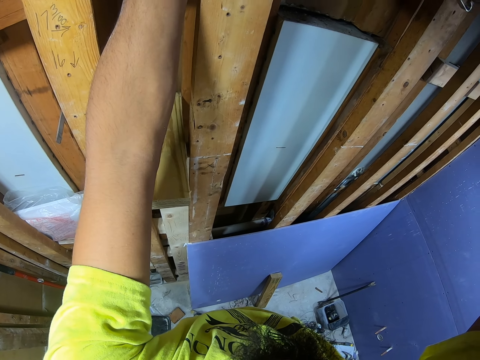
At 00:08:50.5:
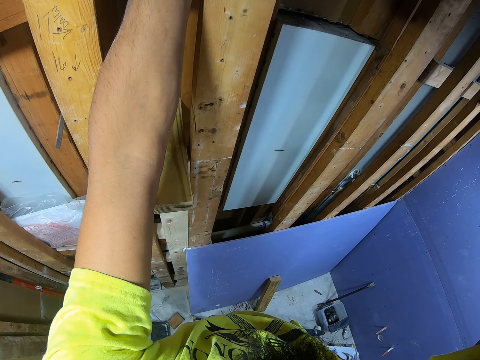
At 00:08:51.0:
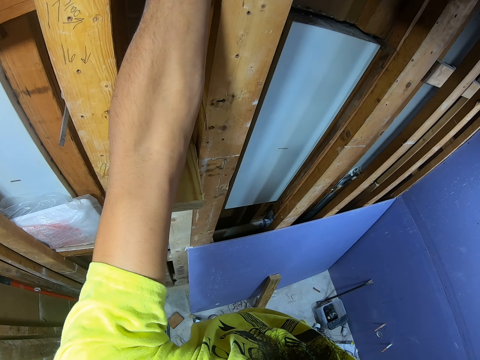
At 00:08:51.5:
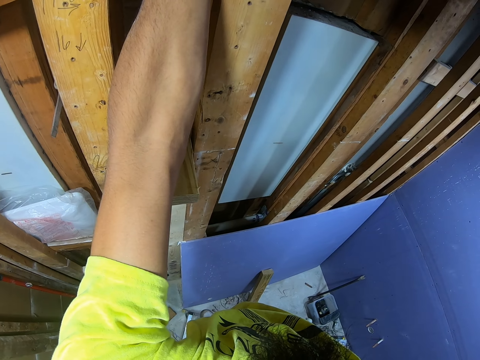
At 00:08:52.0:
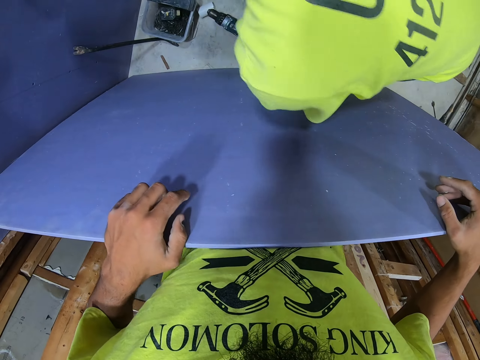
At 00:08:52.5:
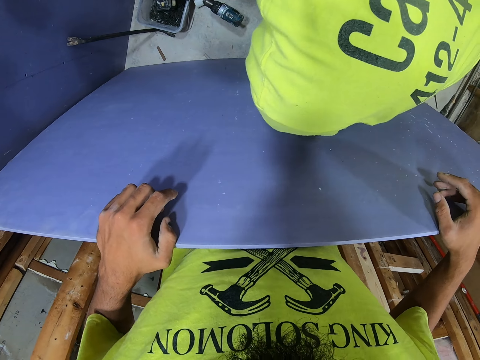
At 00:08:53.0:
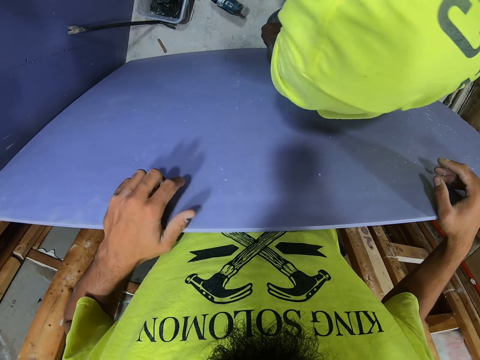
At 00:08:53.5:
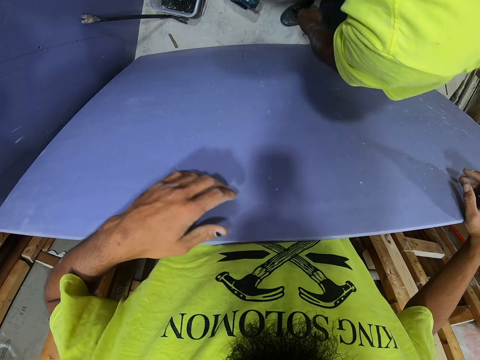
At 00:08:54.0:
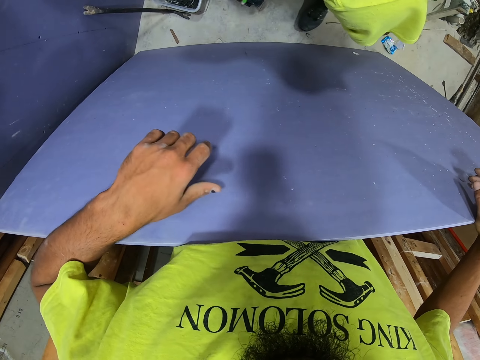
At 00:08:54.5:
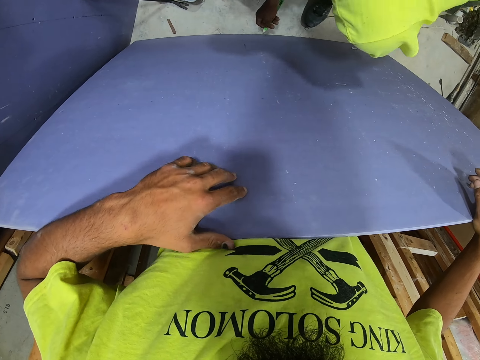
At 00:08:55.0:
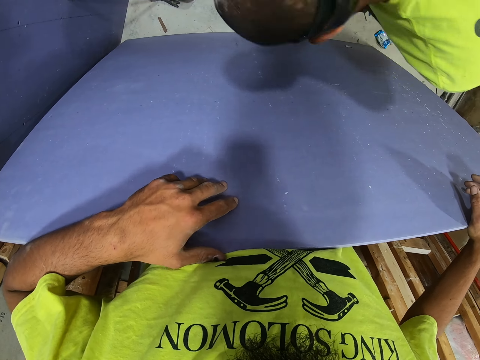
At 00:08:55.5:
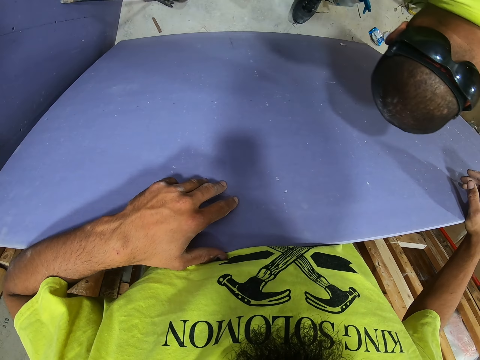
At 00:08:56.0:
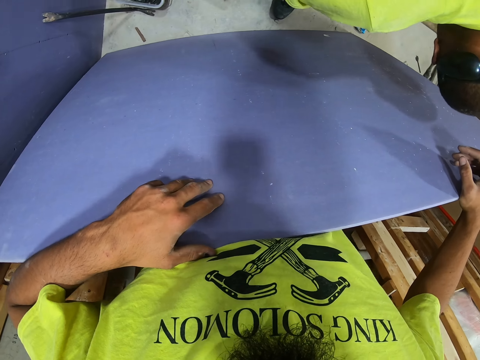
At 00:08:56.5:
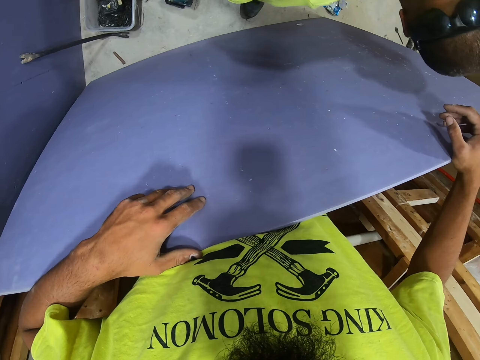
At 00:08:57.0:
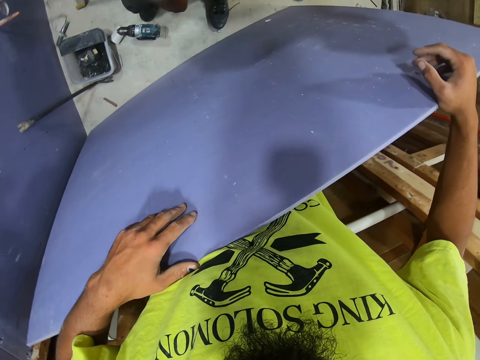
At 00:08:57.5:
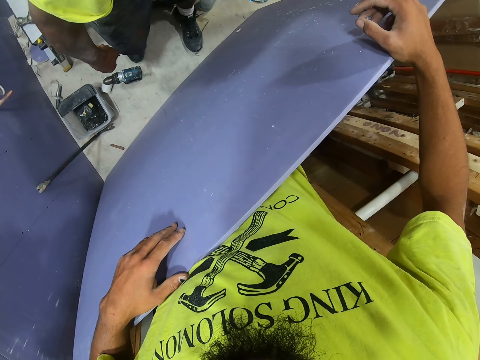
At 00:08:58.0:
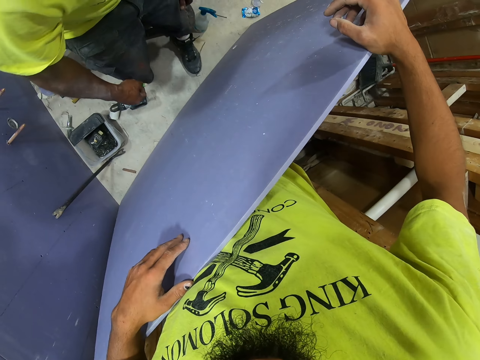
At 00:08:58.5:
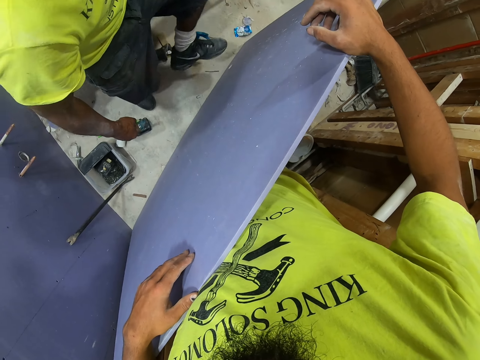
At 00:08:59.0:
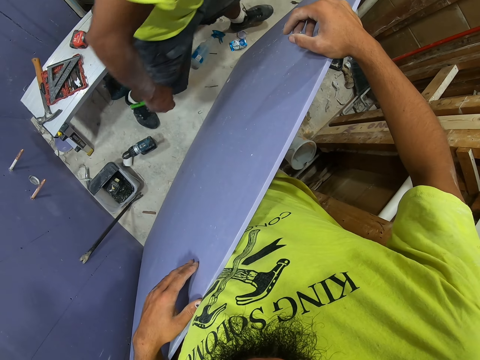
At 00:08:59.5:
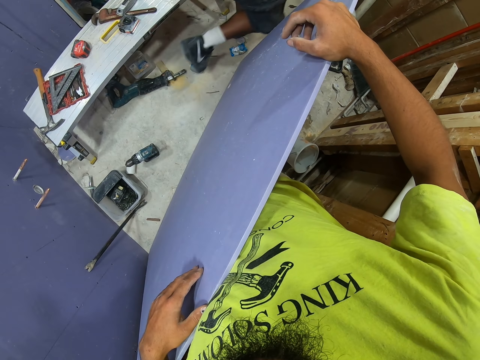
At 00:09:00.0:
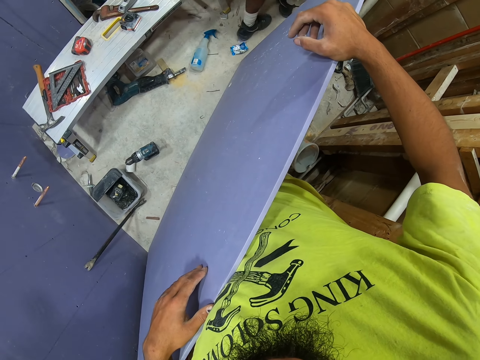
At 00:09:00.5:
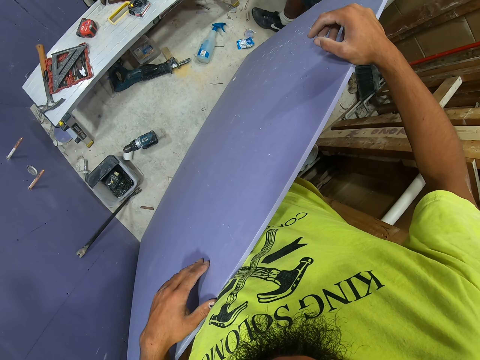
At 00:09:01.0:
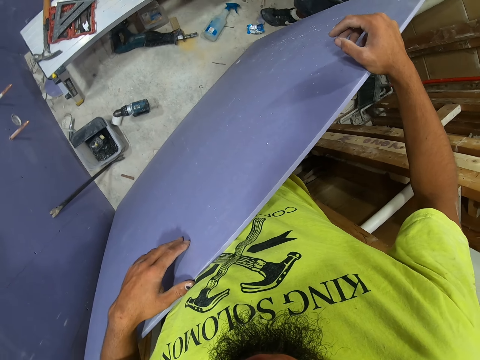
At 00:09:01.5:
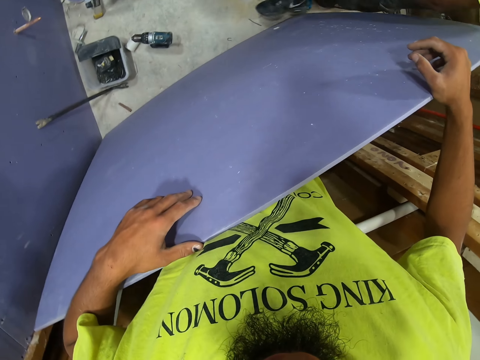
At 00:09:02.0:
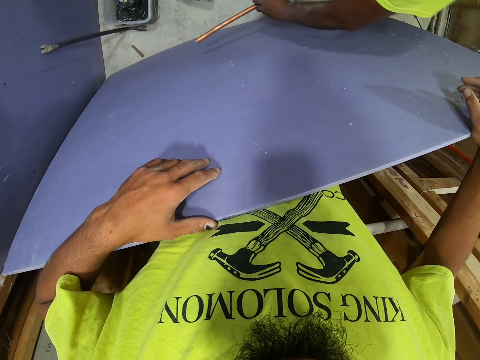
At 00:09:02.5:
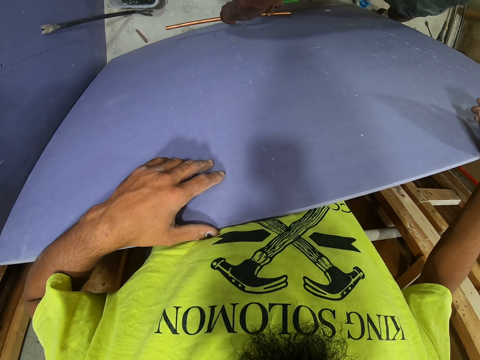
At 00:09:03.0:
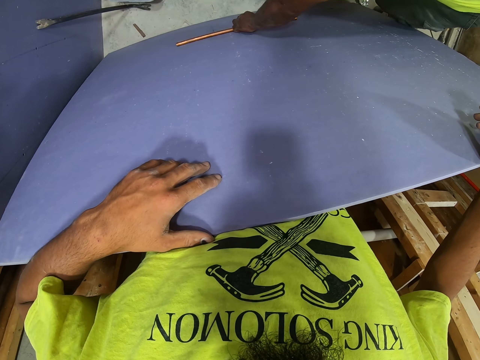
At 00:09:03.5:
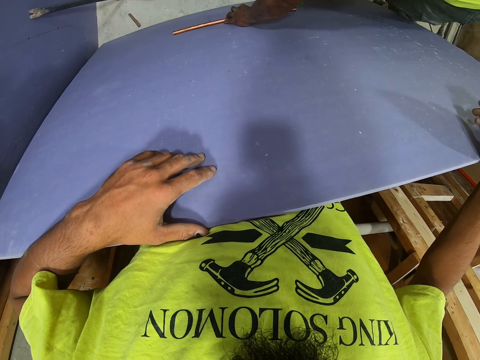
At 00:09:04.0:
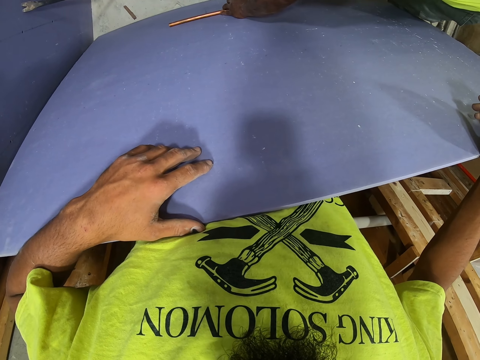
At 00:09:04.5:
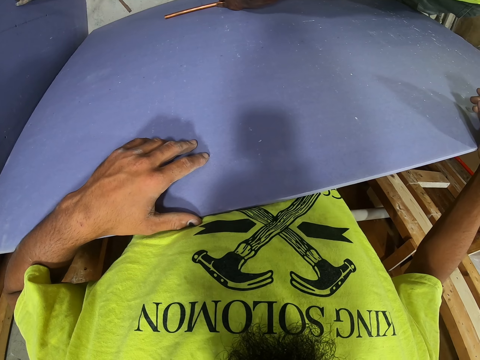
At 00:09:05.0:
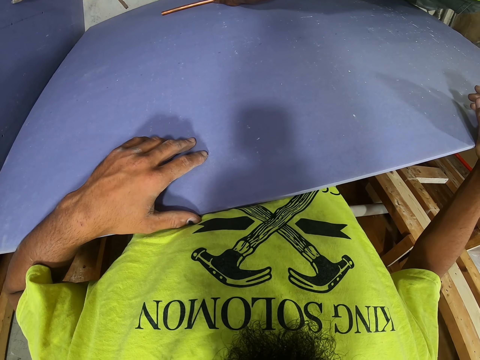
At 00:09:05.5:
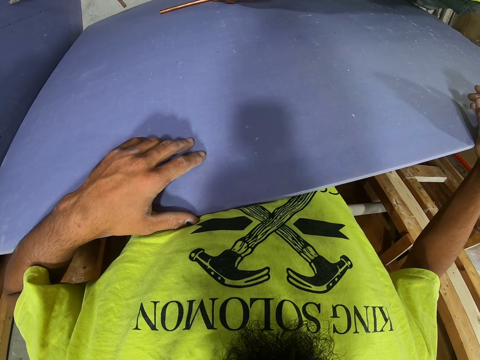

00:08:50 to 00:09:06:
The camera wearer holds the drywall. A person bends in the room. The camera wearer touches the blockboard. They look on the floor. The person collects something on the floor and stands up. The camera wearer walks in the room. The person walks around. The person measures the blockboard.

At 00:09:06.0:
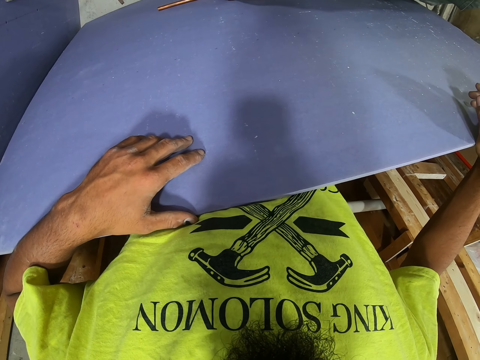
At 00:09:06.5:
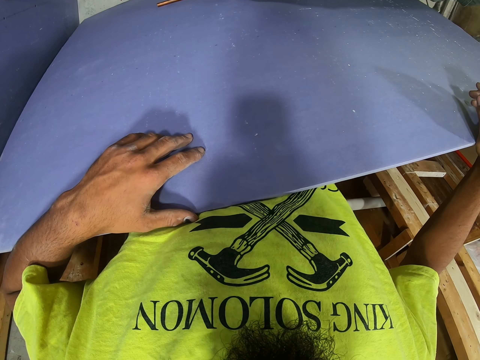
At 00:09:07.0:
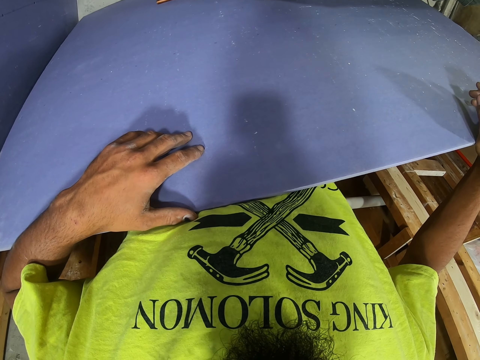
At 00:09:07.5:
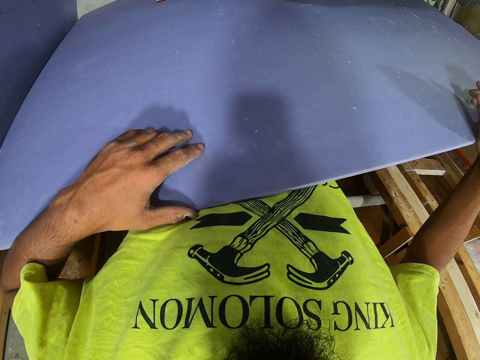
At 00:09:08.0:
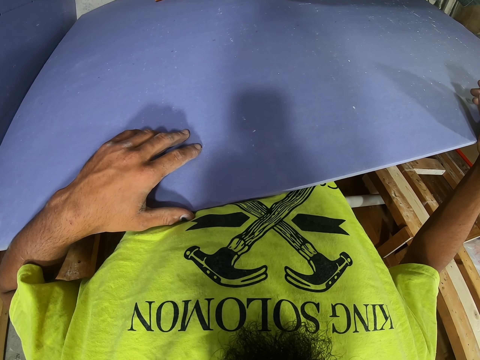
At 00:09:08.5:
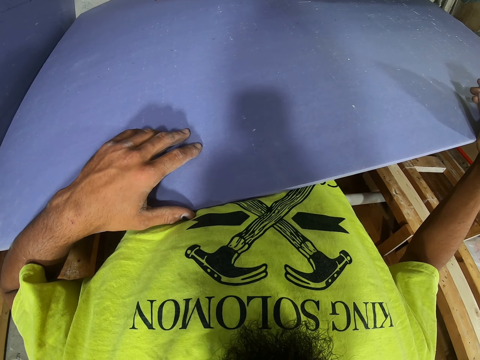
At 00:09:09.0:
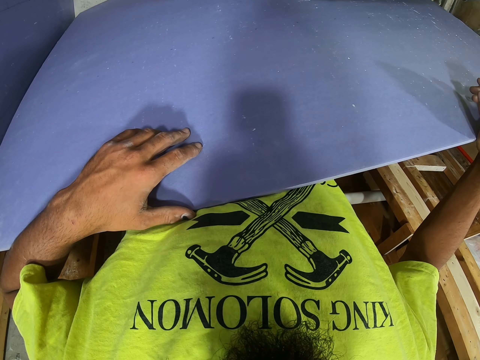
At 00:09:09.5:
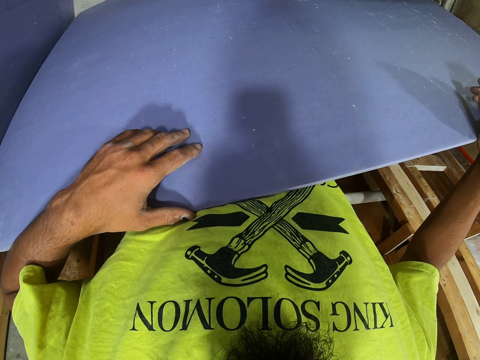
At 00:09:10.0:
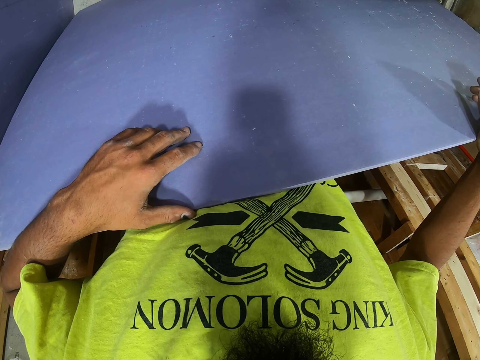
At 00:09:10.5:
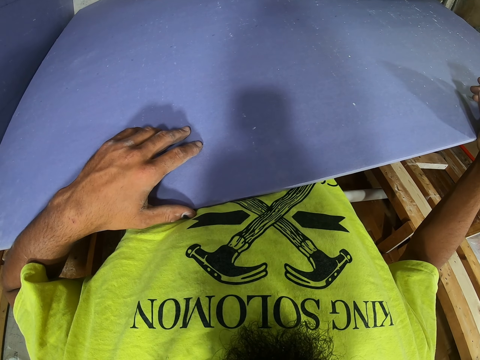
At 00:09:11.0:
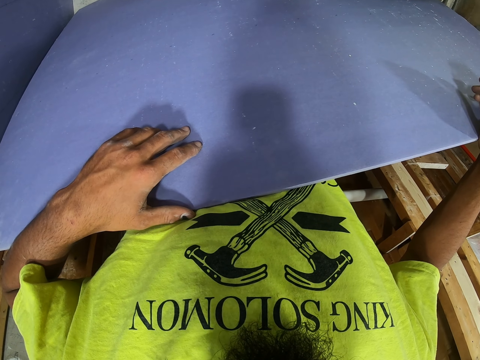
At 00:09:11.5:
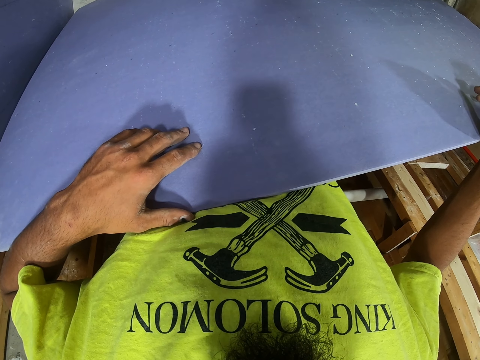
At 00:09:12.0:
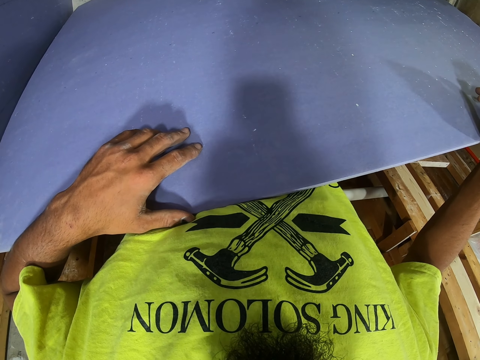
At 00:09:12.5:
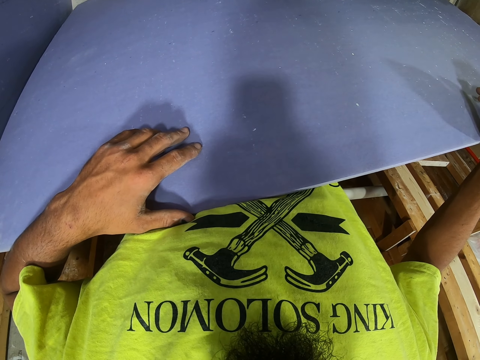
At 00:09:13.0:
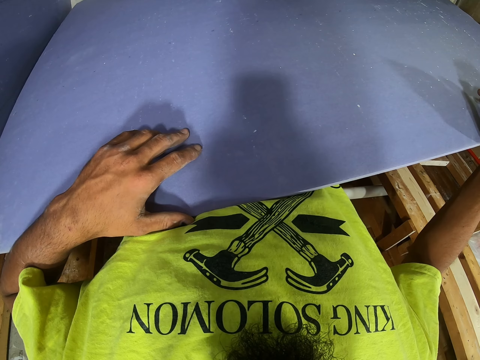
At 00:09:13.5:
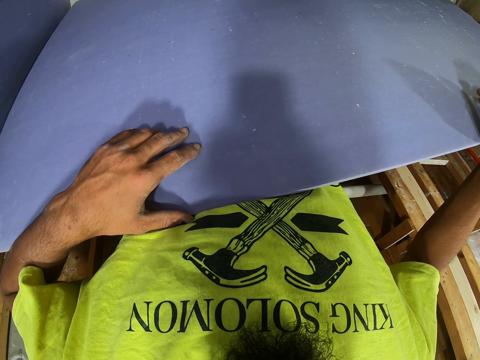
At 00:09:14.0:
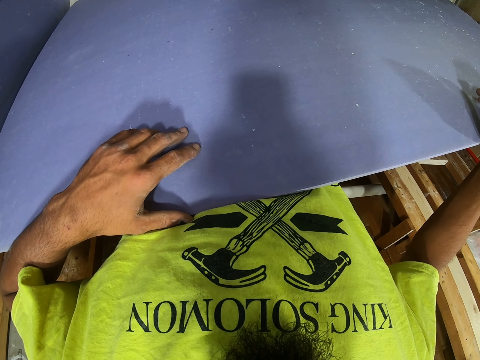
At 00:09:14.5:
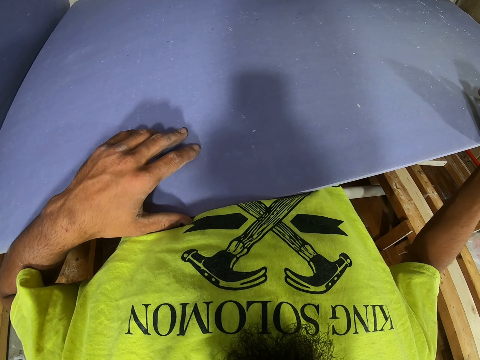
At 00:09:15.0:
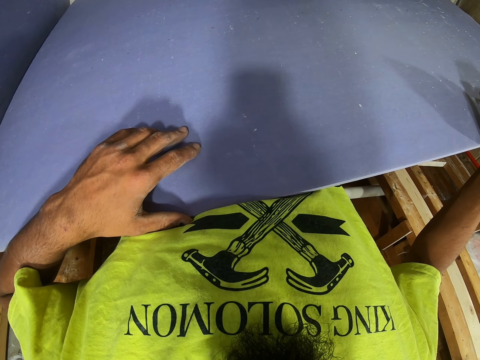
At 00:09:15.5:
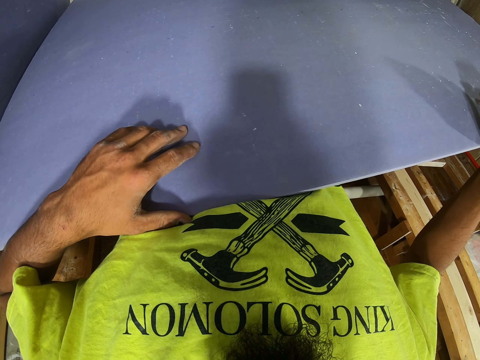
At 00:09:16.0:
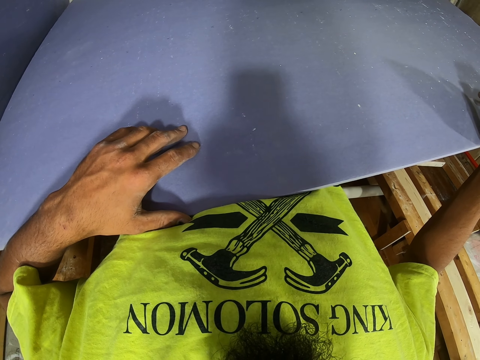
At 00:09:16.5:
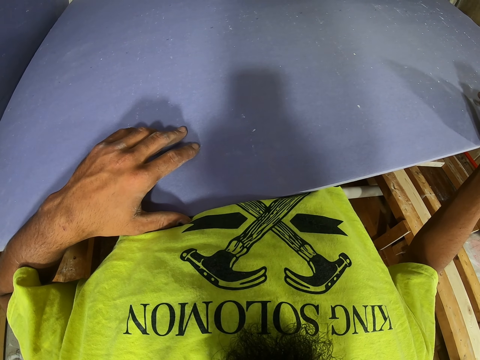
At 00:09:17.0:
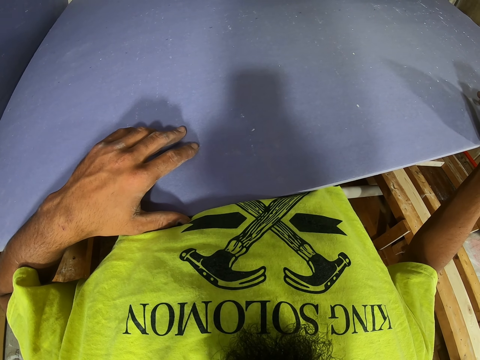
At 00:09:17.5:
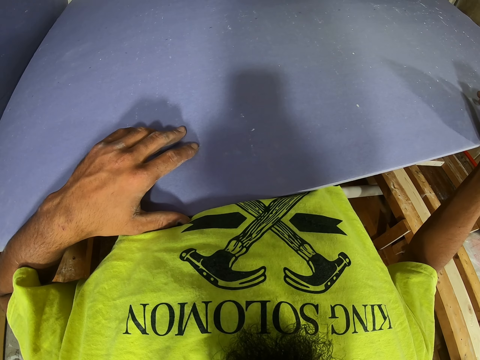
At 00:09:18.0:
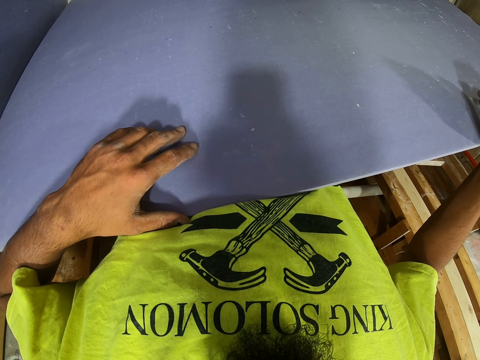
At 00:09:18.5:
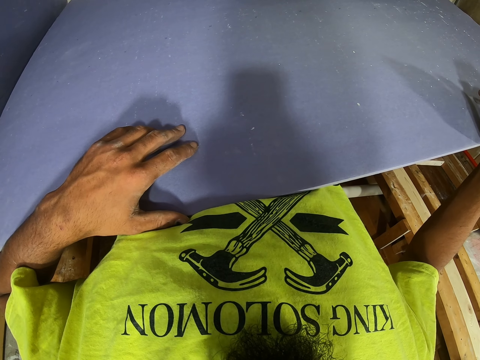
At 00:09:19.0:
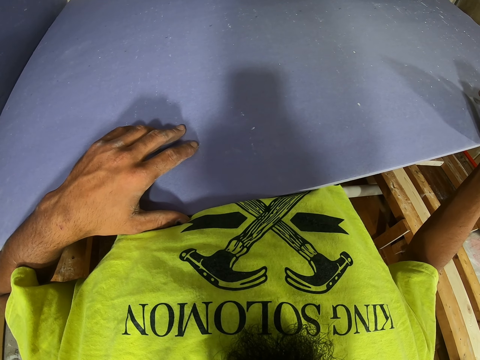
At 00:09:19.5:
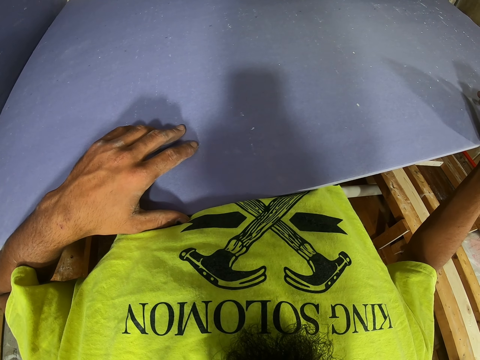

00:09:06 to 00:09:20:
The camera wearer looks at the drywall.
